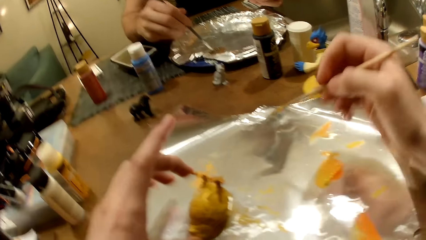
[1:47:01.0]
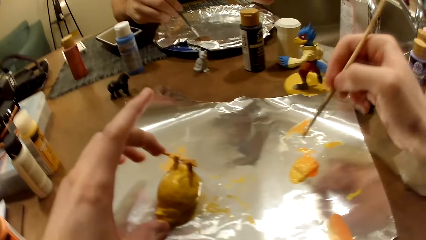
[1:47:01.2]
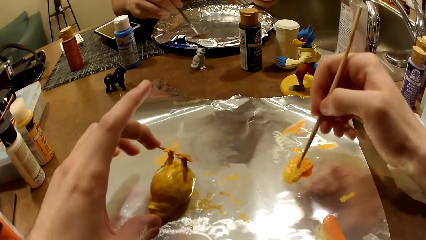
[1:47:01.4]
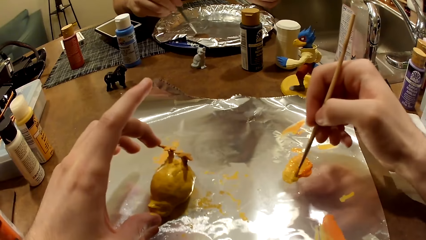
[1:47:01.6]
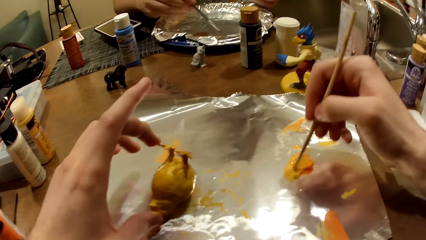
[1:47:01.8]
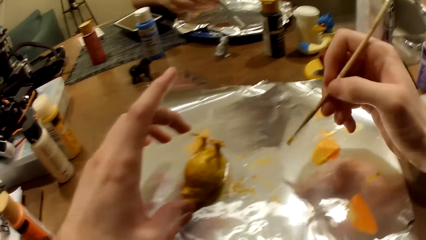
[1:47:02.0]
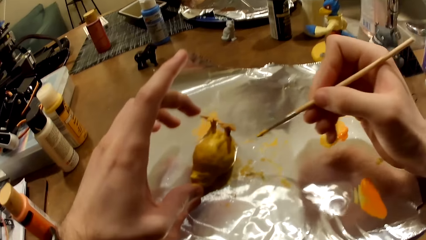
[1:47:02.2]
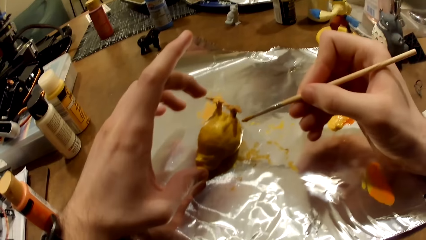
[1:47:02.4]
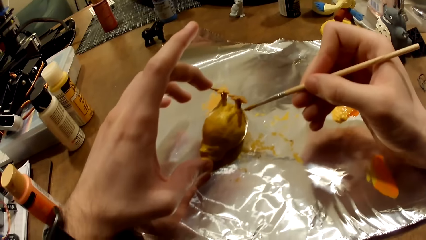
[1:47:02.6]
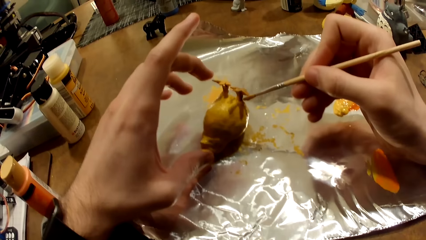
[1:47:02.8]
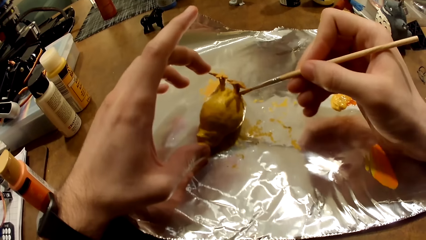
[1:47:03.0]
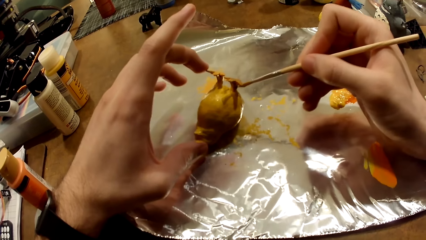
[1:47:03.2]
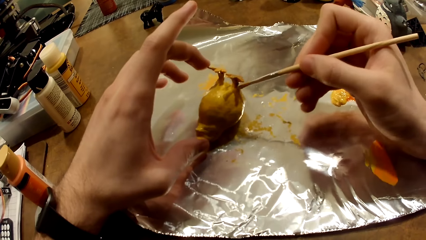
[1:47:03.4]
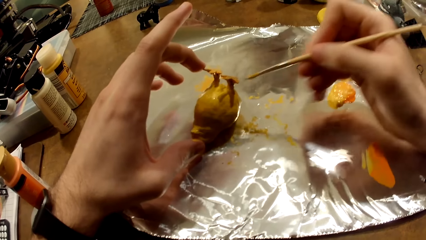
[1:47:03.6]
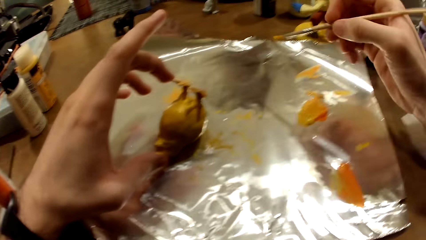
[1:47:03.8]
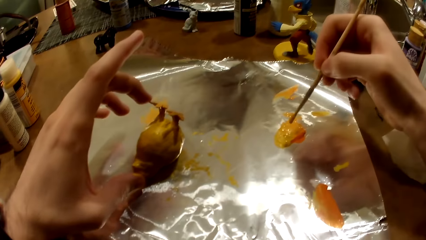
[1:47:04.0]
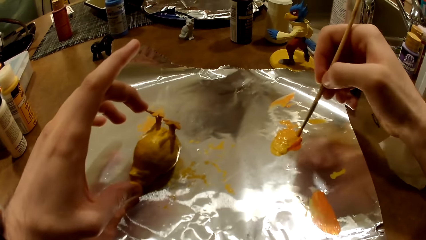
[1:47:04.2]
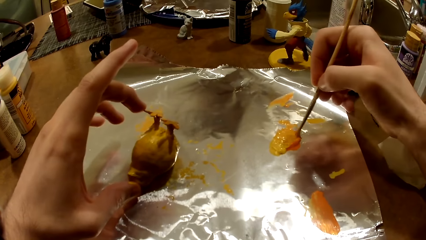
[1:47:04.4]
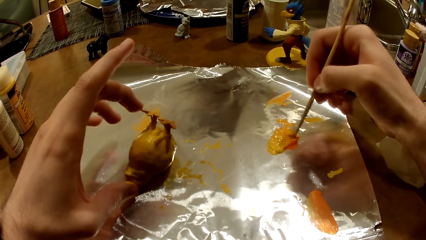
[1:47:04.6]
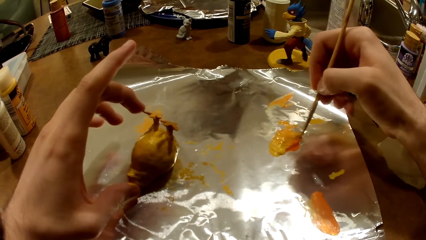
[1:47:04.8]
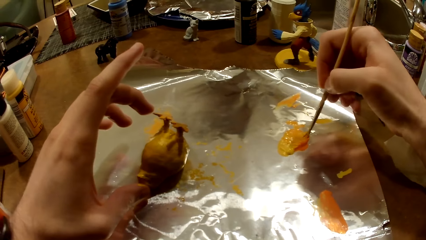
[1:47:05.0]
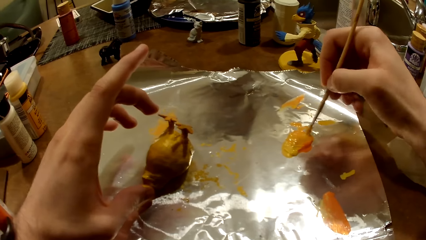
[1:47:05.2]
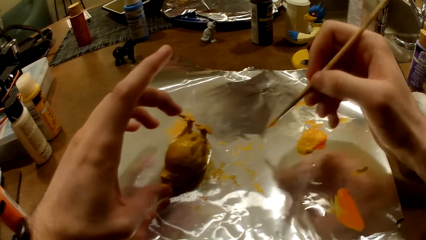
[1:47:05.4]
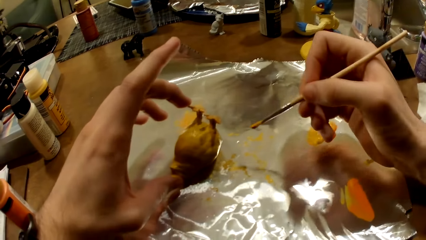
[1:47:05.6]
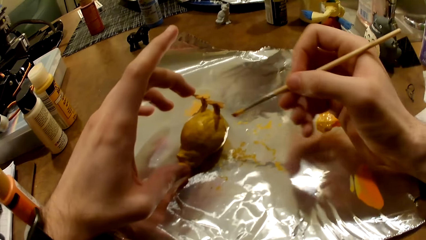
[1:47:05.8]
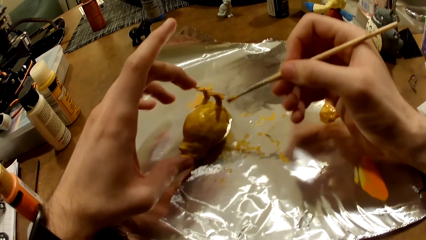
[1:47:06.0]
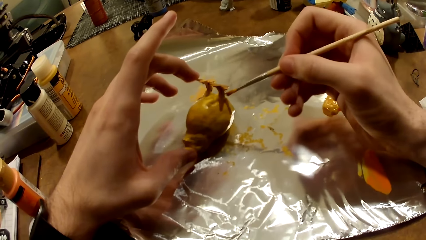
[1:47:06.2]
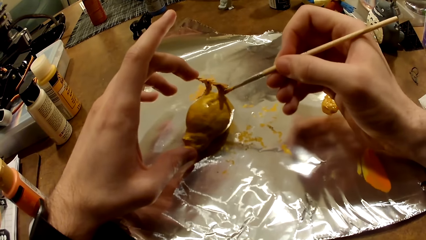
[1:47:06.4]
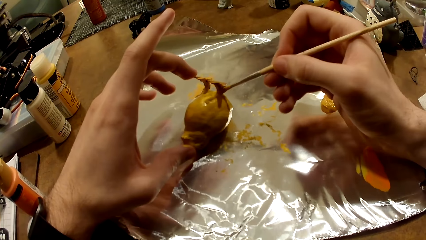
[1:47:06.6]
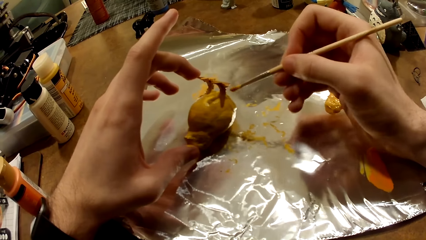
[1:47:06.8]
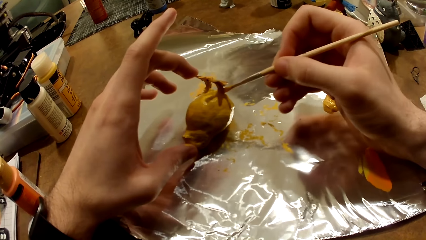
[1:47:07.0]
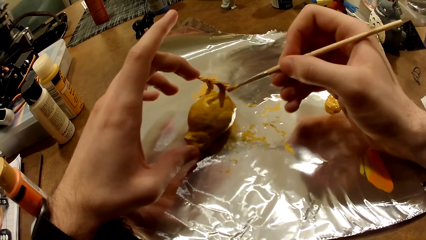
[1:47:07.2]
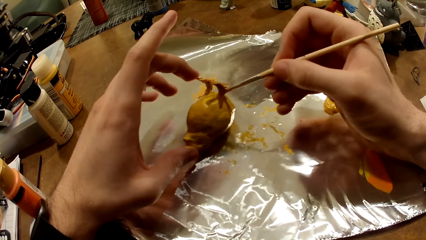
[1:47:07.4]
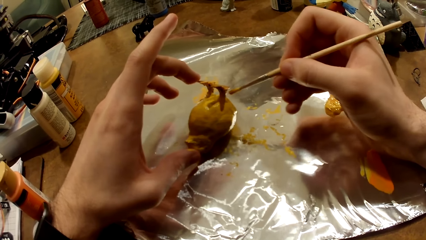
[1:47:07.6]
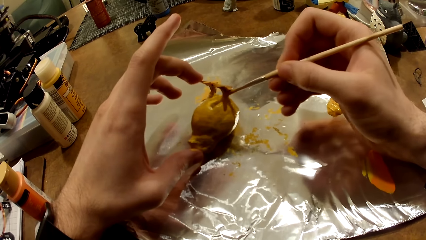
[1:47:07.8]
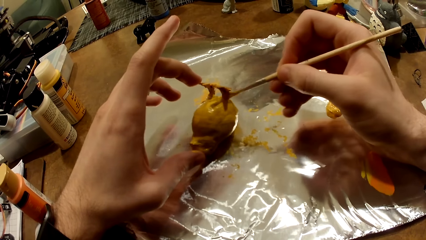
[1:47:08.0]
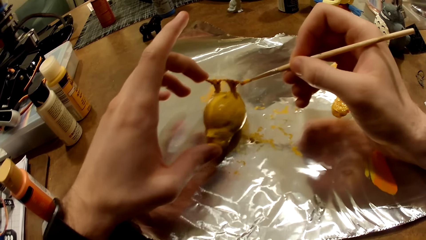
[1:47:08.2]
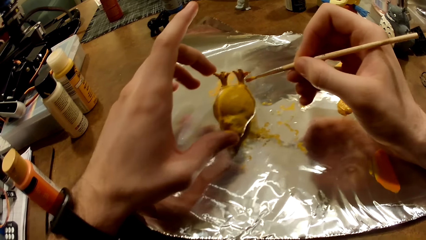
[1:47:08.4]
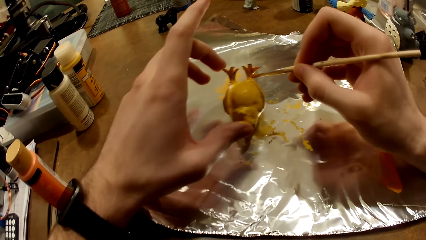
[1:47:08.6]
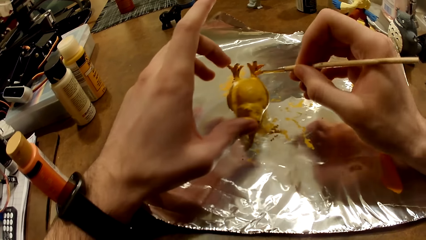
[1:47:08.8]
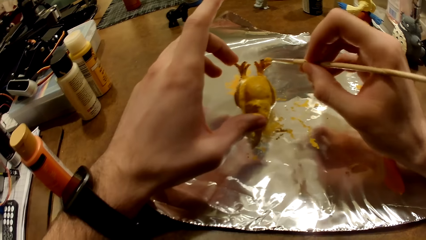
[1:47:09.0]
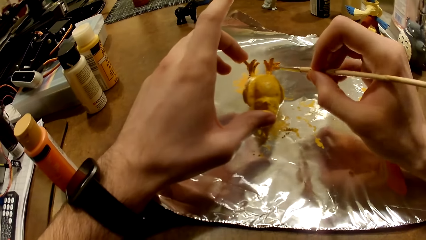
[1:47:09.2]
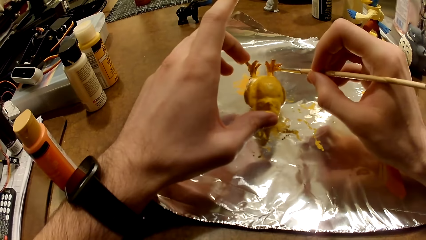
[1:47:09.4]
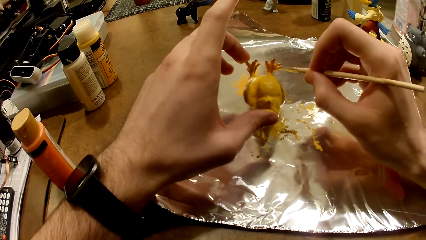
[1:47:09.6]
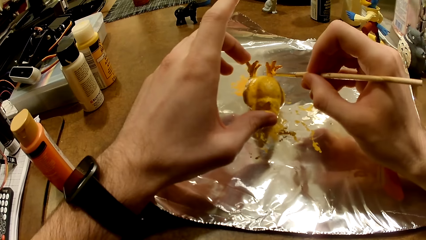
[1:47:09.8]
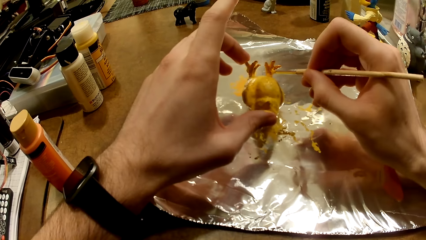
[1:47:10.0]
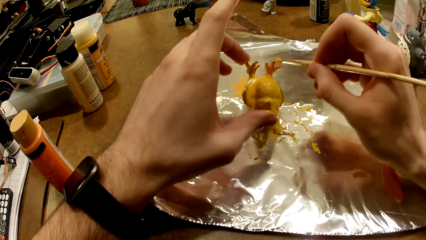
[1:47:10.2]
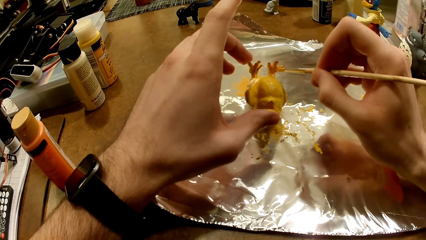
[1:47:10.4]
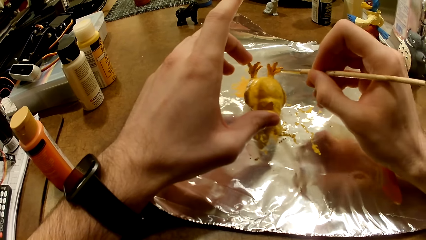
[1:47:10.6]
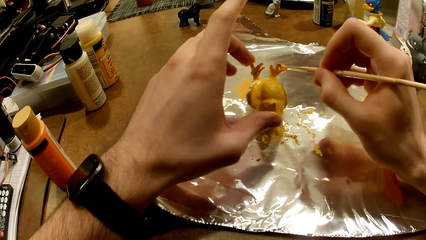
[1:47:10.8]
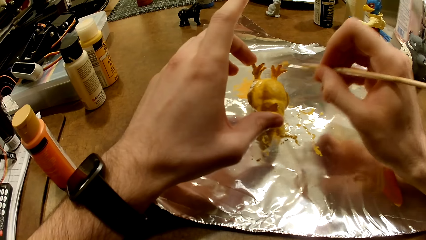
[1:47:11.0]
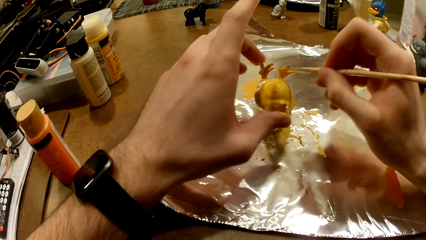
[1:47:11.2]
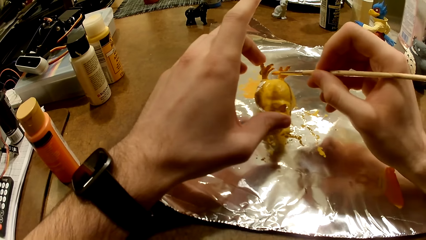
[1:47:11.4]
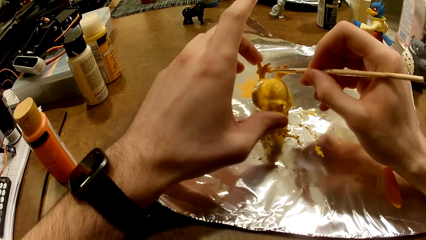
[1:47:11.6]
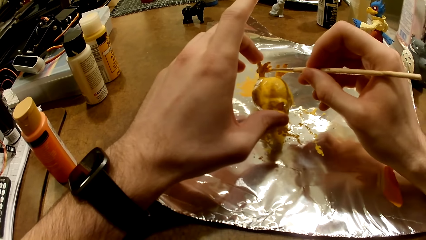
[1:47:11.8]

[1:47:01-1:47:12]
The camera wearer takes paint from the foil paper with the paintbrush in his right hand. He mixes the paint. He paints the action figure on the table with the paintbrush. He takes paint from the foil paper with the paintbrush in his right hand. He mixes the paint. He paints the action figure on the table with the paintbrush.

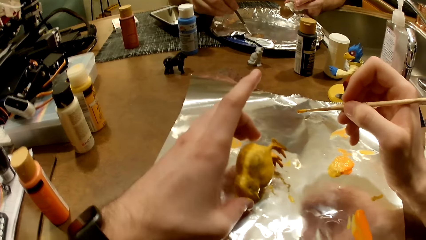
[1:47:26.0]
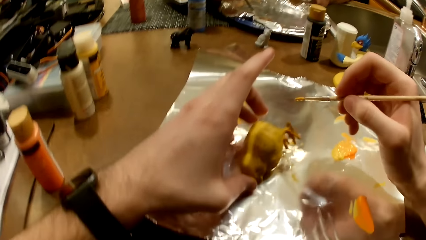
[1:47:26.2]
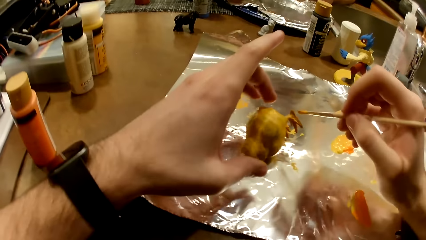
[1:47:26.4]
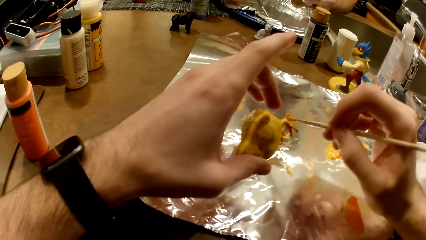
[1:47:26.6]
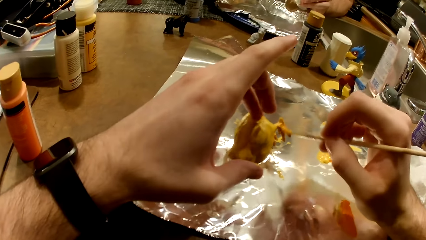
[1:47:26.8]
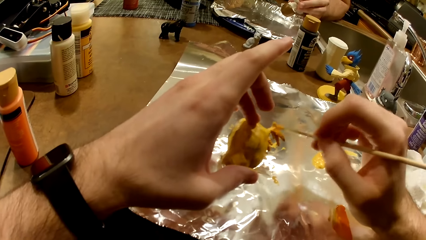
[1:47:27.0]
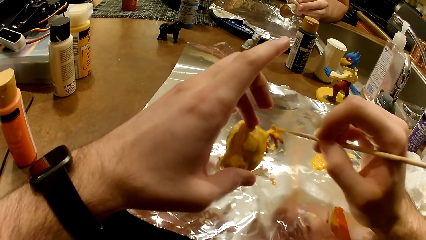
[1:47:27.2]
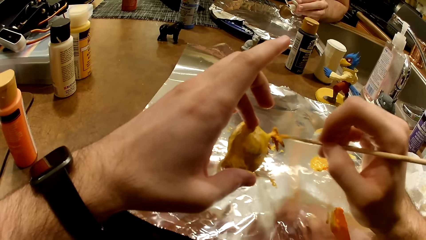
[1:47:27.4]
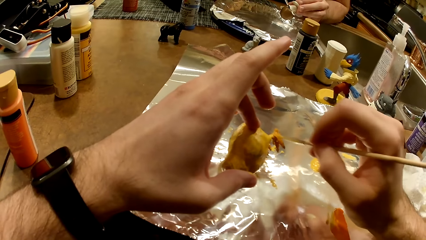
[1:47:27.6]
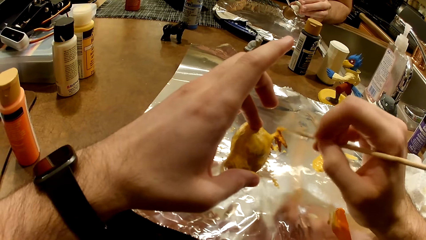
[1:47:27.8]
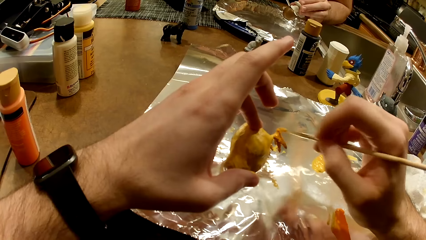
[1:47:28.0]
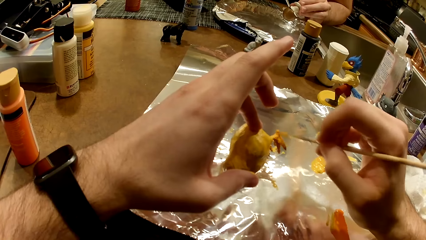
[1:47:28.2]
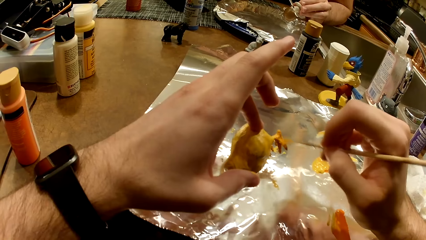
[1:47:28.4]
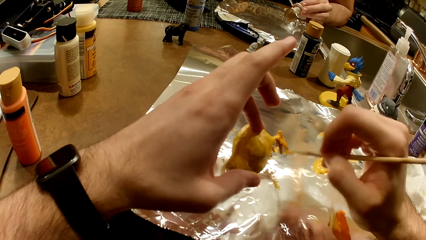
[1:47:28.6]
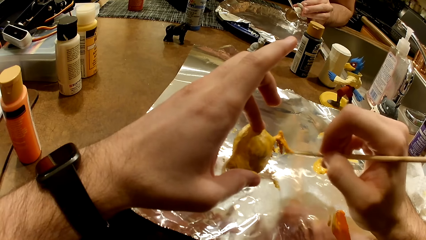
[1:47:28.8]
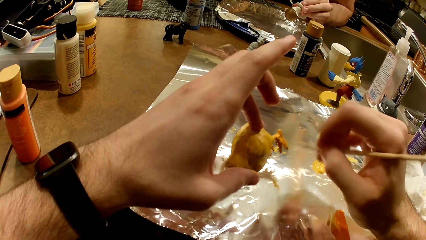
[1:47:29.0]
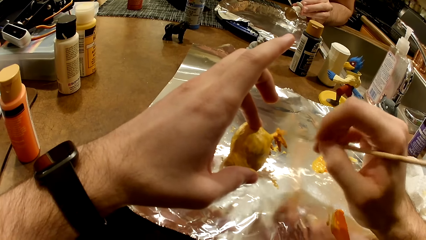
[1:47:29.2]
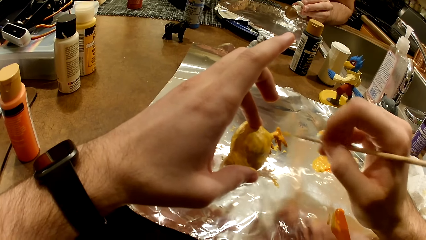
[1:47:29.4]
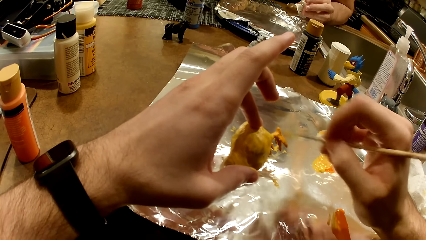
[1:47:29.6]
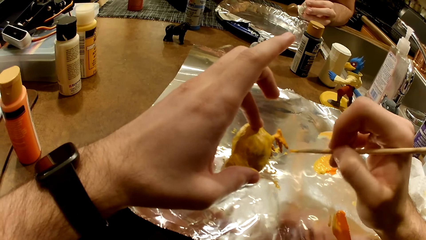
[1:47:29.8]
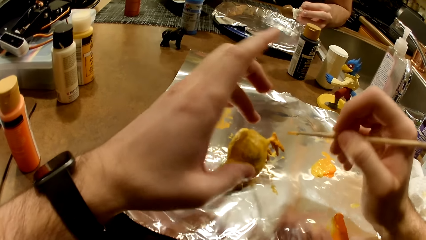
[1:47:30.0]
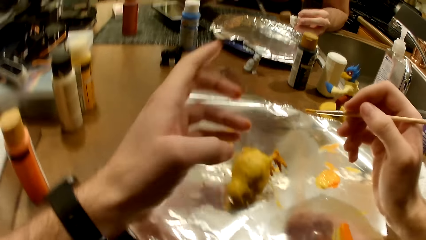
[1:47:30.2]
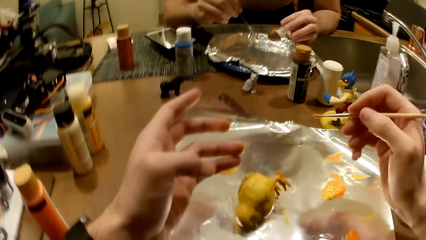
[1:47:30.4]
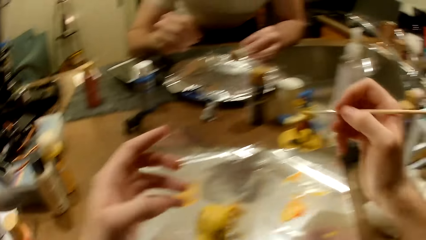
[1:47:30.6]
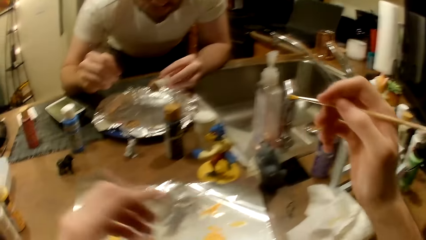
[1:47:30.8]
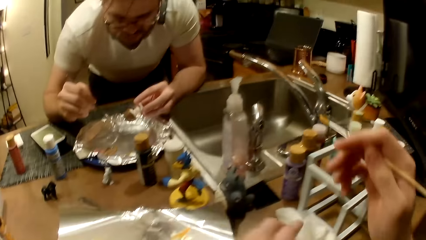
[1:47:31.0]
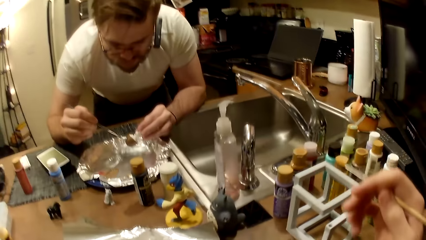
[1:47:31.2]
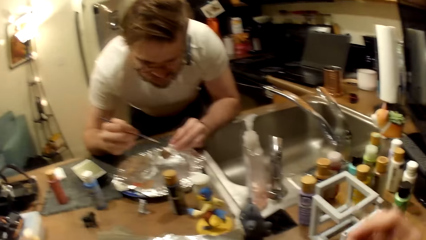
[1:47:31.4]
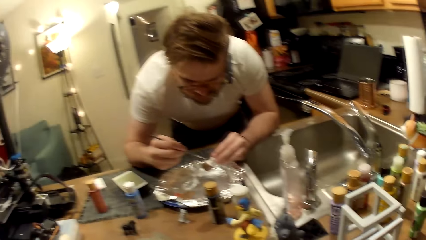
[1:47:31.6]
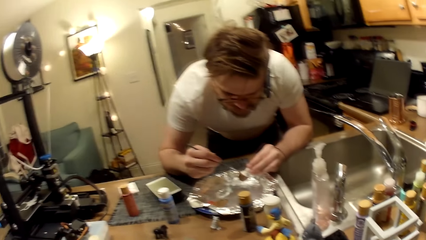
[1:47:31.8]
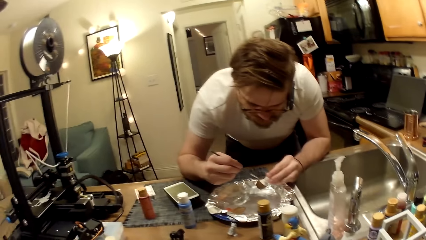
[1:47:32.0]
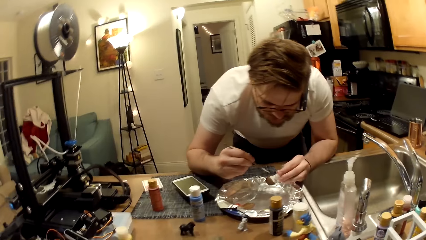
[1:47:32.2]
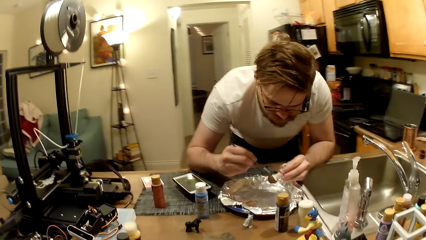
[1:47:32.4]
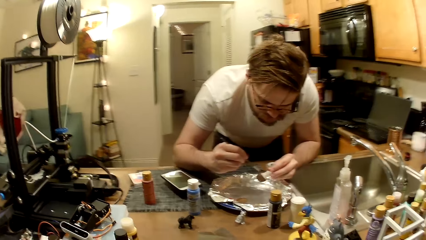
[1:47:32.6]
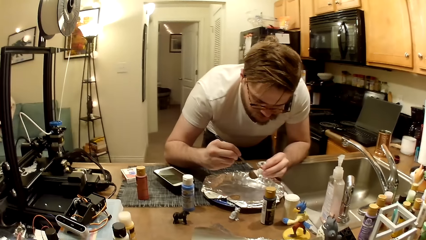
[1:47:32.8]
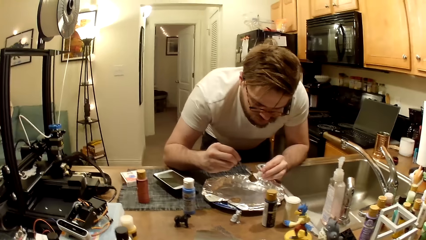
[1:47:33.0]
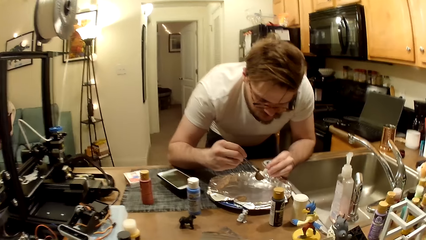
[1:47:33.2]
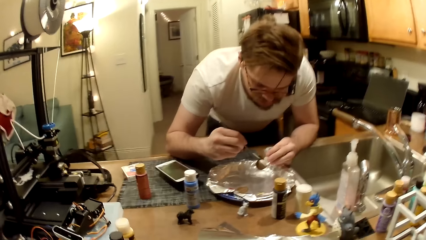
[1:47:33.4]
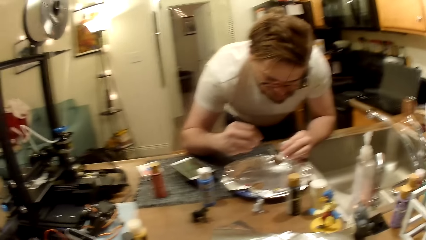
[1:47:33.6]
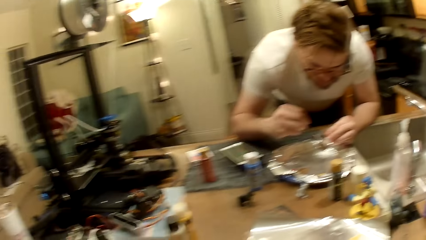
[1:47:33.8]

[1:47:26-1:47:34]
The man paints the sculpture. The man paints the action figure in his left hand with the paintbrush.
